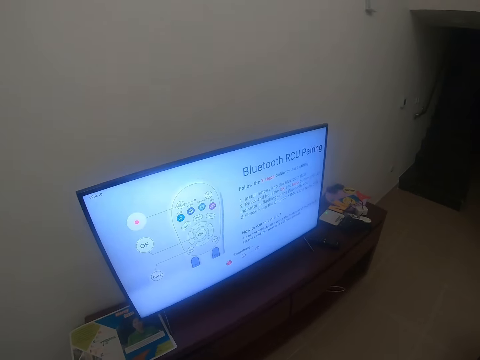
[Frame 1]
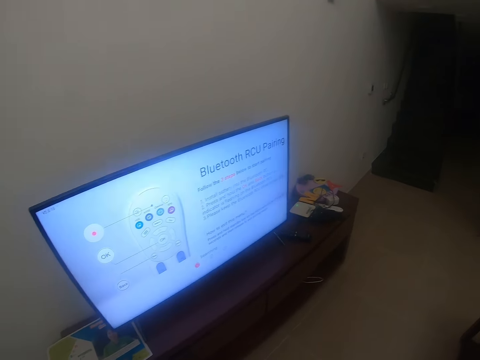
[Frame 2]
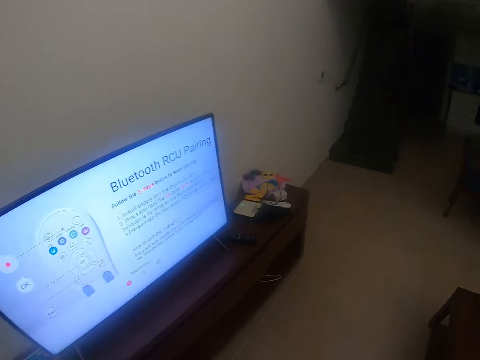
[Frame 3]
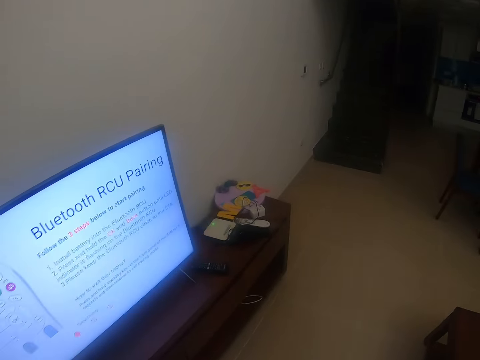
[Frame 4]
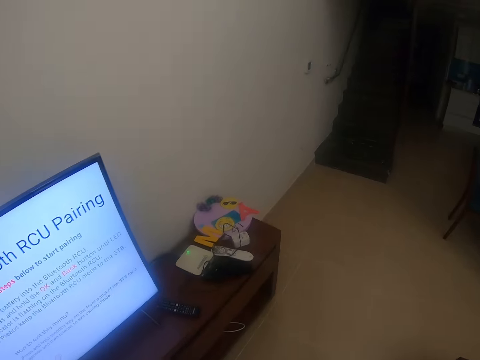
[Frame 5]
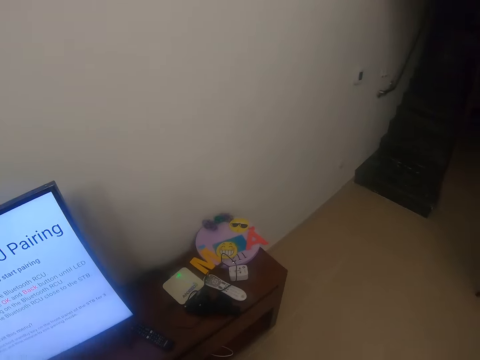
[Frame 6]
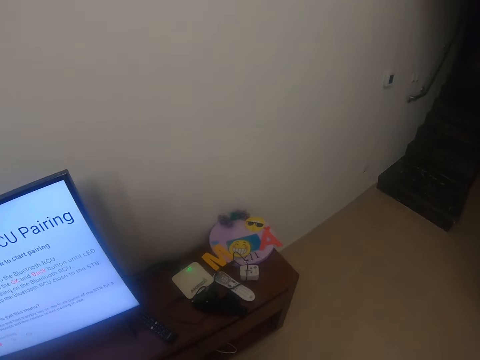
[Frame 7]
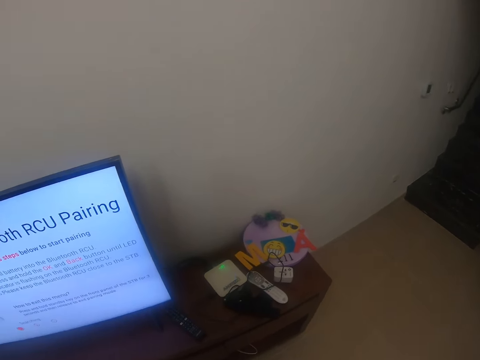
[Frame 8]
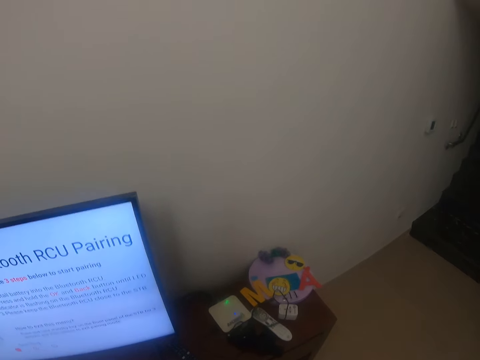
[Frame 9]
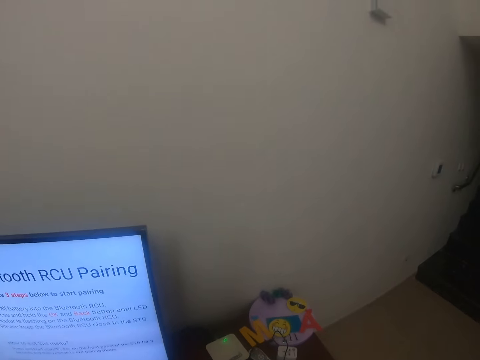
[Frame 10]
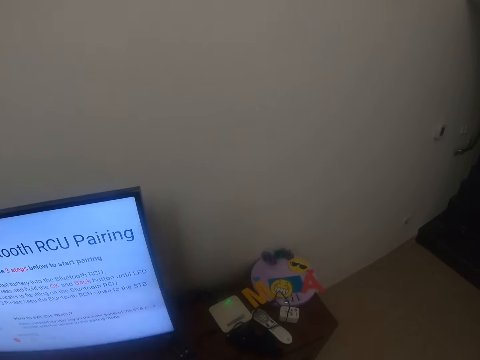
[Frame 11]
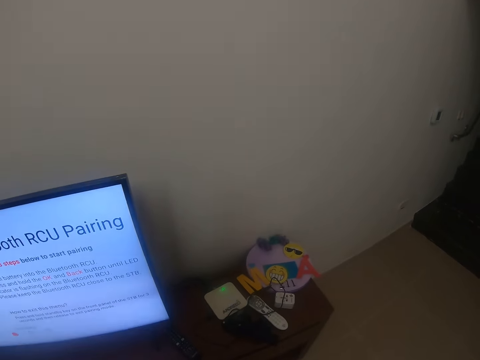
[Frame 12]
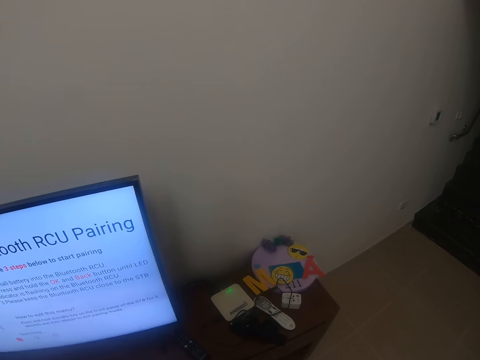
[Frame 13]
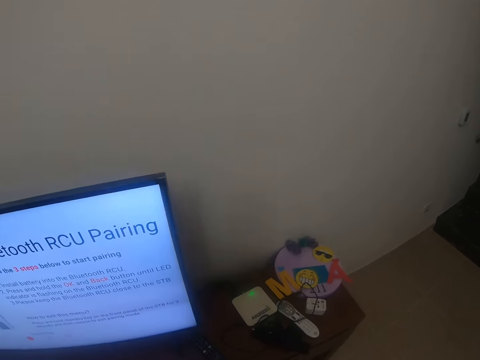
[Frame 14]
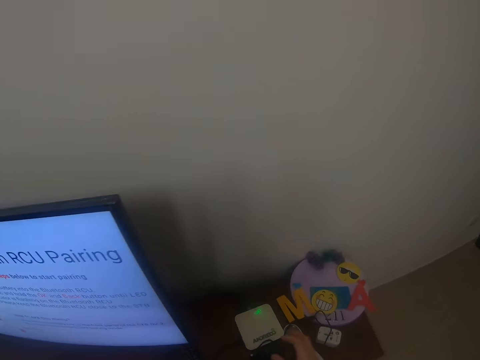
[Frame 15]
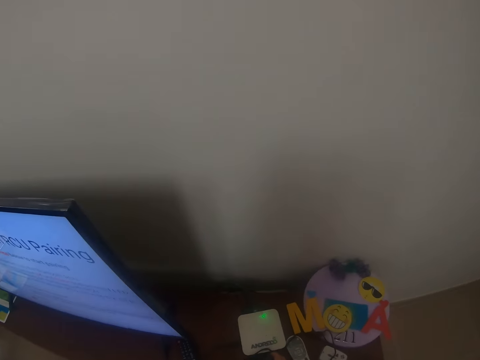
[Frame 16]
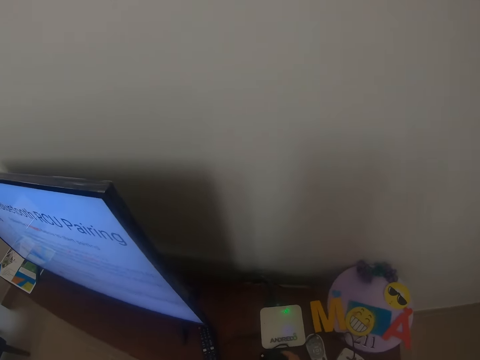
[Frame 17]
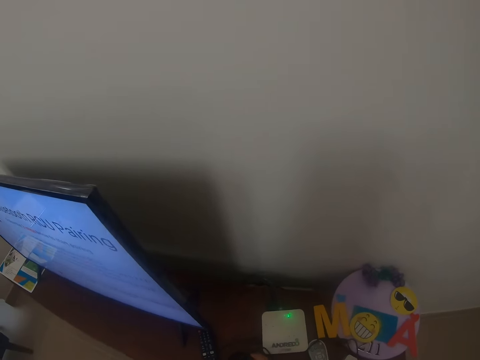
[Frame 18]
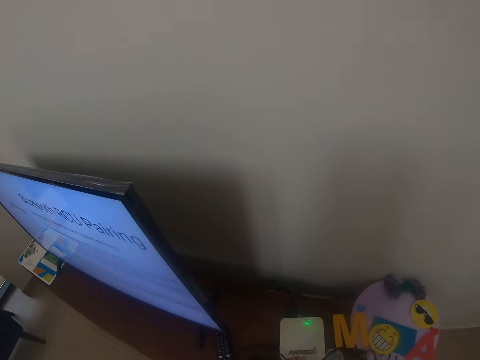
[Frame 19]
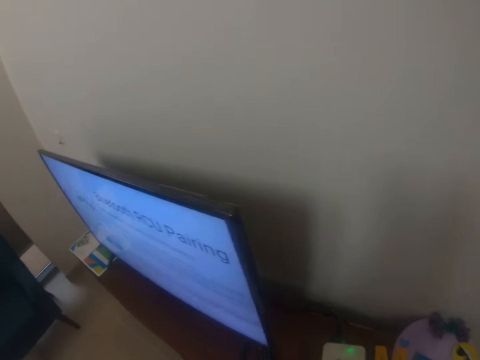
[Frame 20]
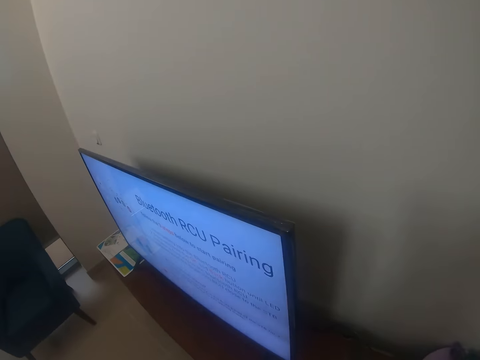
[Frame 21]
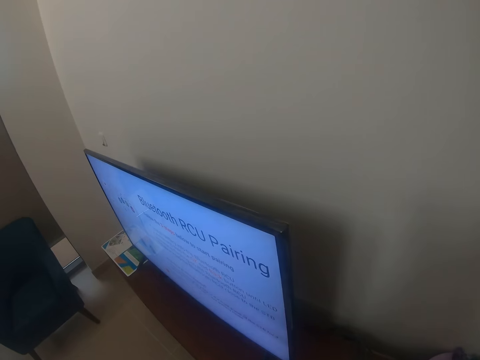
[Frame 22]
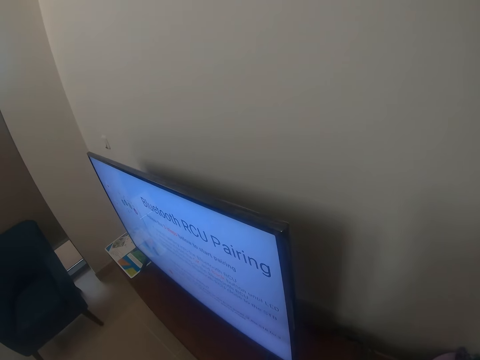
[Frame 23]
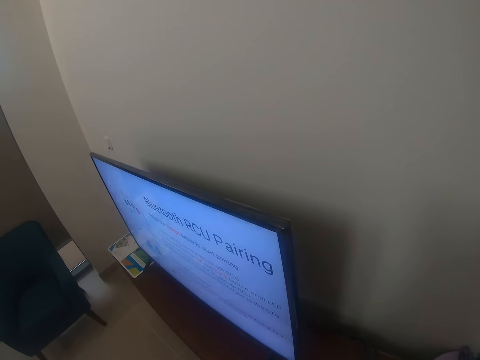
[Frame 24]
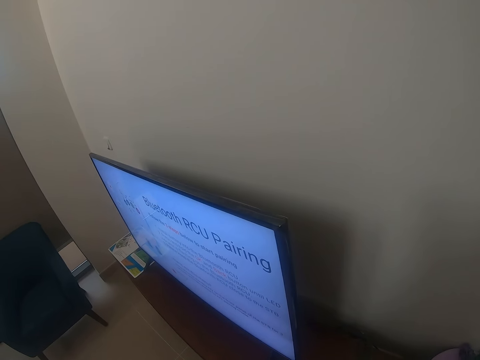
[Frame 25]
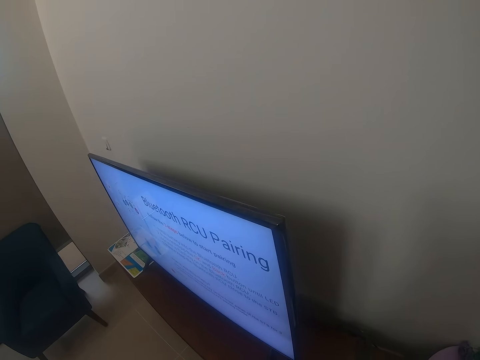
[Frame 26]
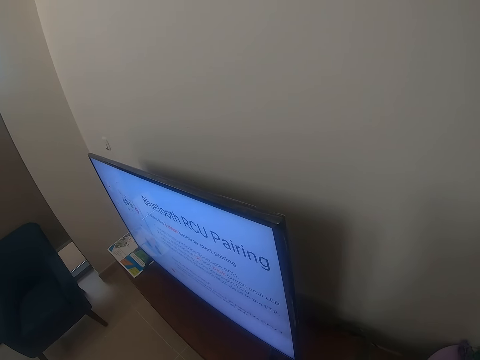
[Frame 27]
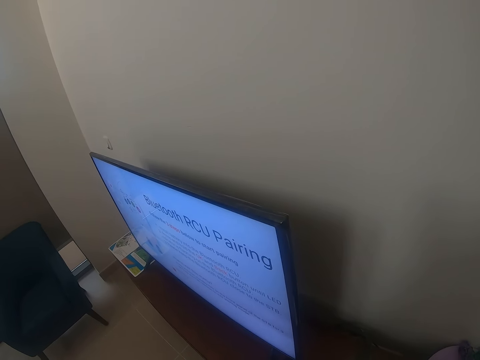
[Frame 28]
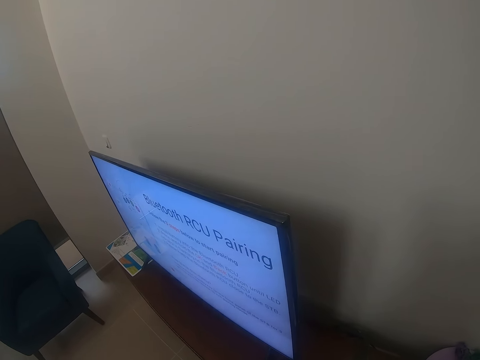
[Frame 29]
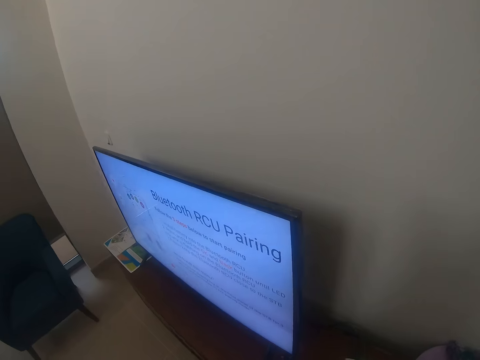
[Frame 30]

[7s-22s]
The camera wearer walks around the house. They look behind the television. They touch the decoder.

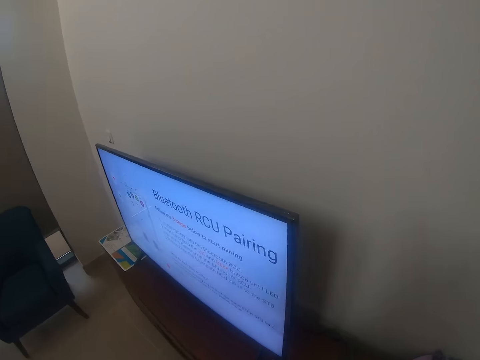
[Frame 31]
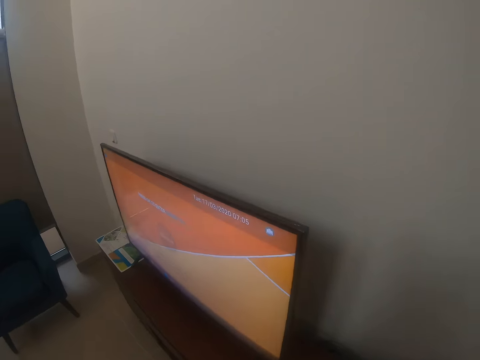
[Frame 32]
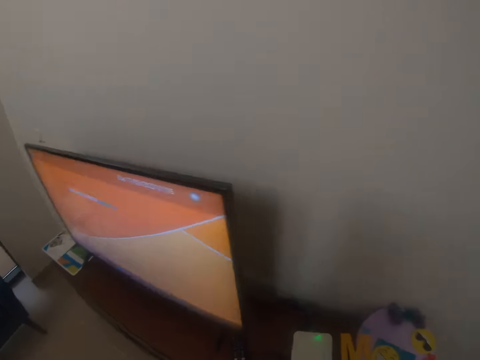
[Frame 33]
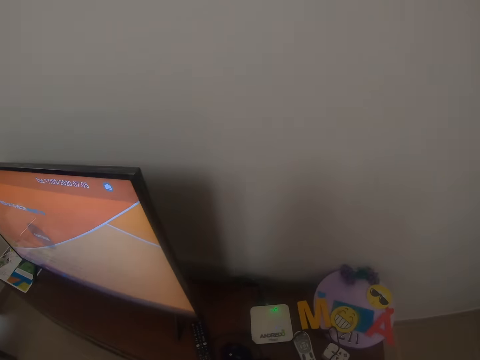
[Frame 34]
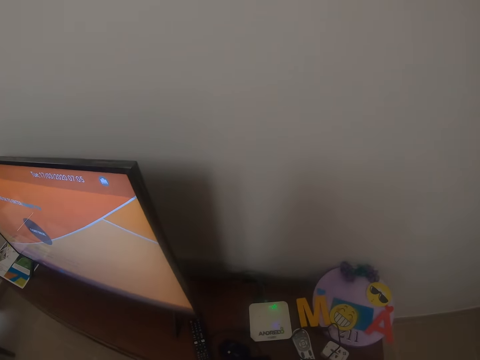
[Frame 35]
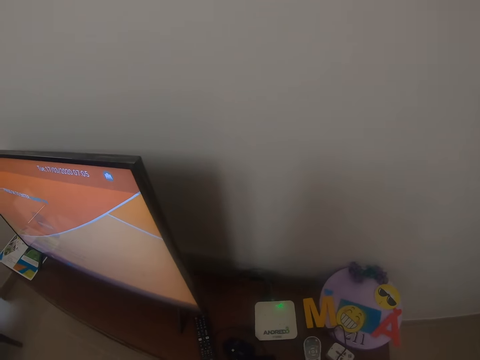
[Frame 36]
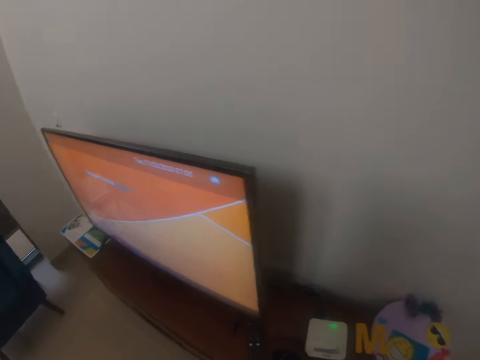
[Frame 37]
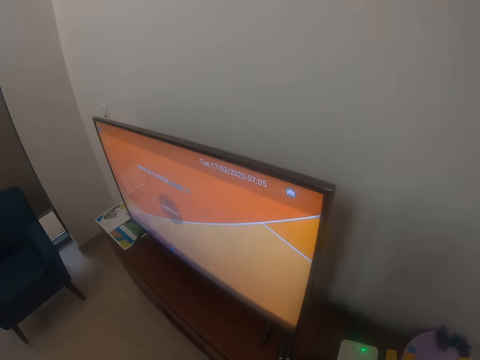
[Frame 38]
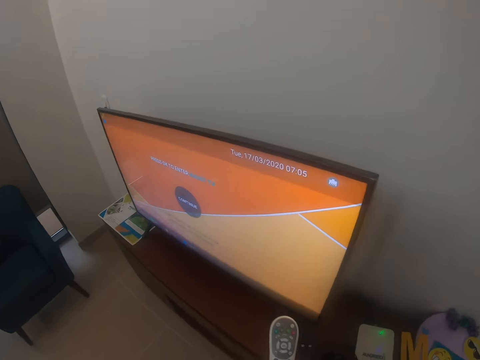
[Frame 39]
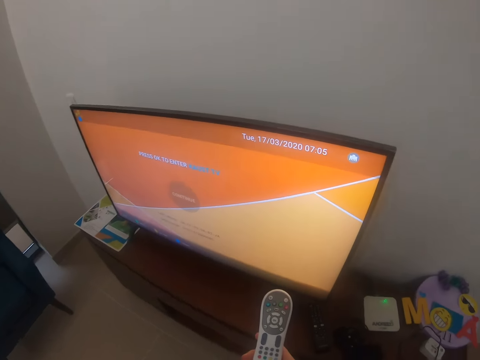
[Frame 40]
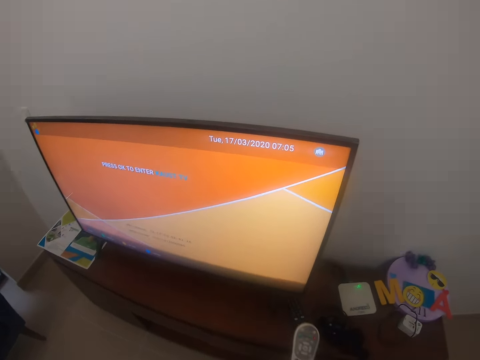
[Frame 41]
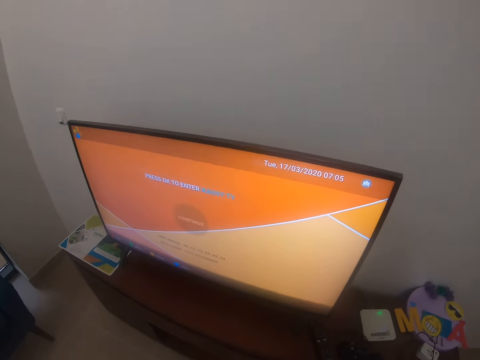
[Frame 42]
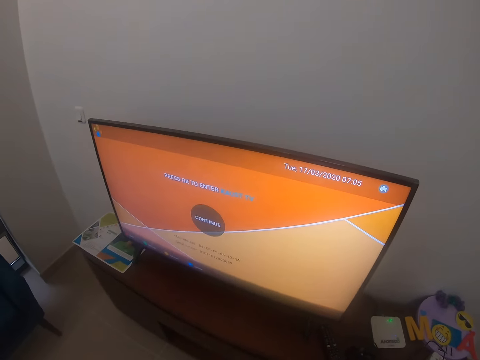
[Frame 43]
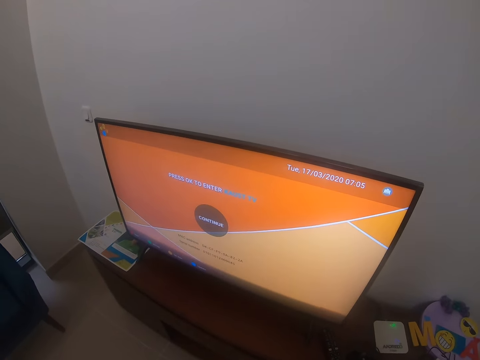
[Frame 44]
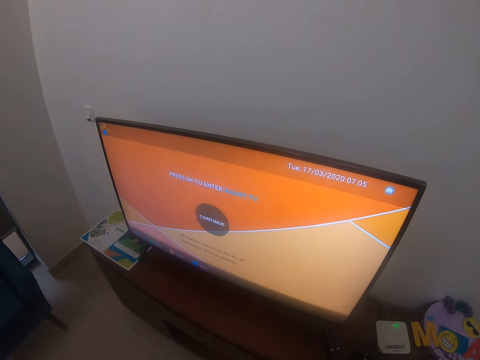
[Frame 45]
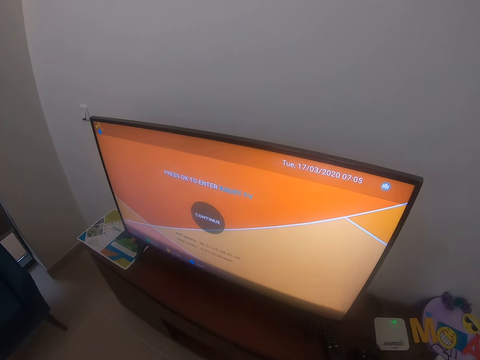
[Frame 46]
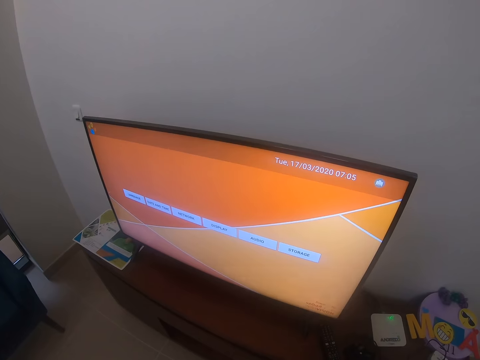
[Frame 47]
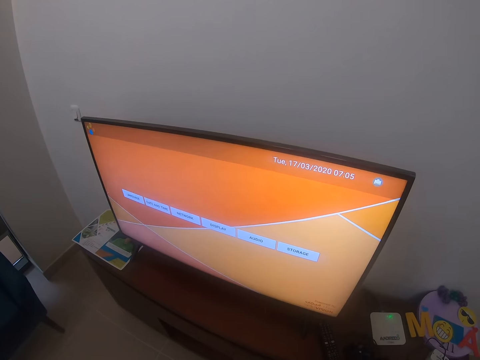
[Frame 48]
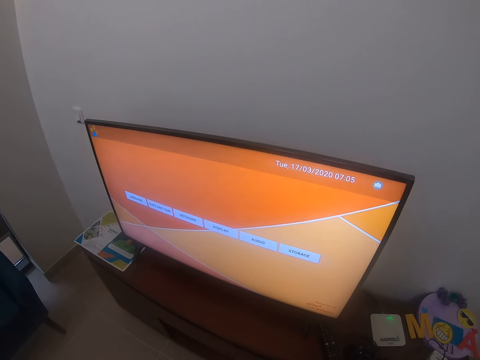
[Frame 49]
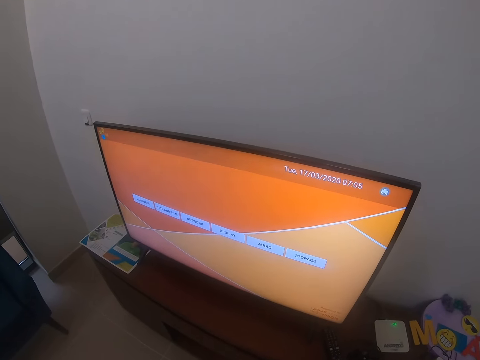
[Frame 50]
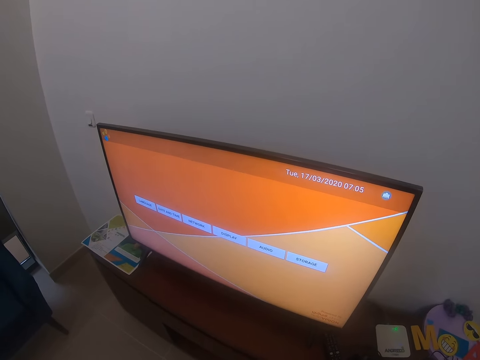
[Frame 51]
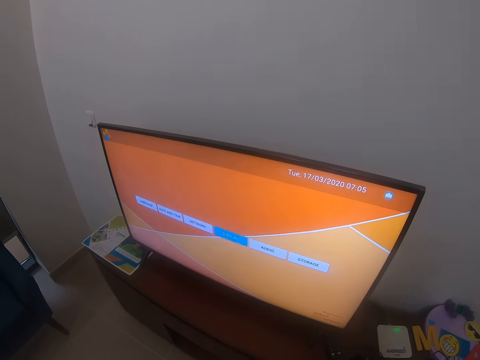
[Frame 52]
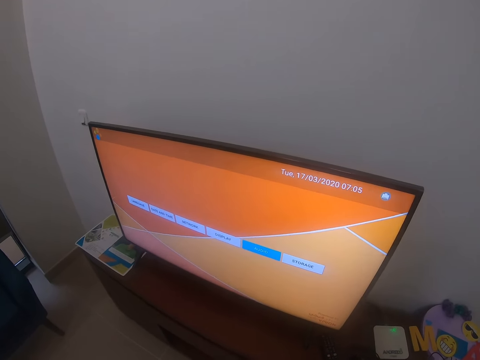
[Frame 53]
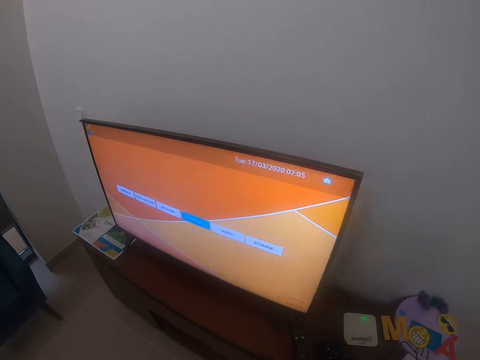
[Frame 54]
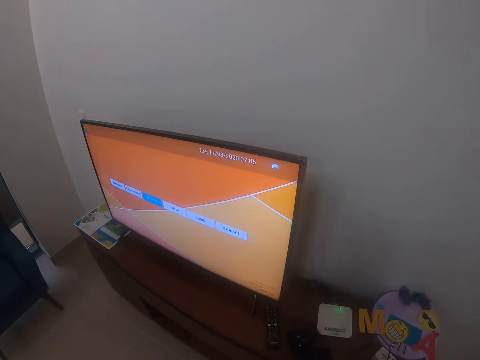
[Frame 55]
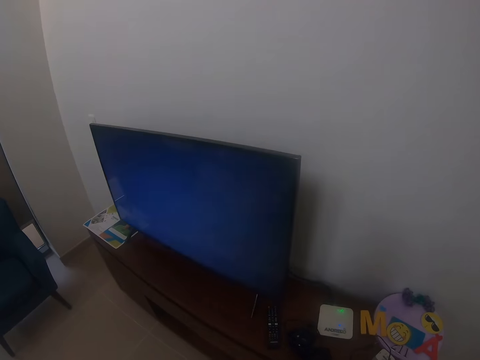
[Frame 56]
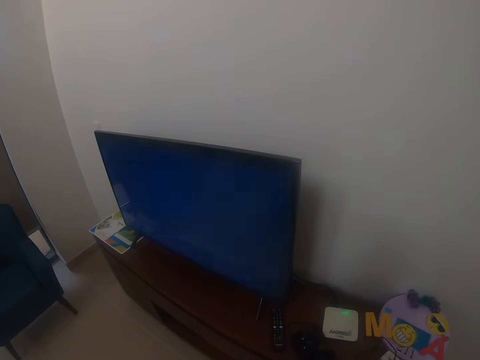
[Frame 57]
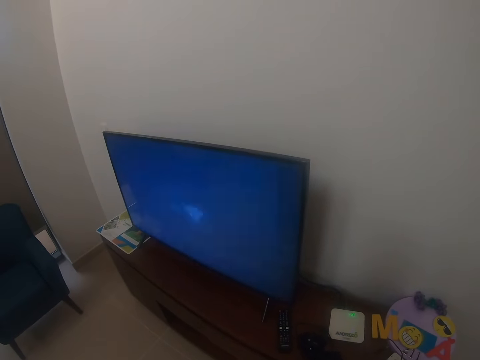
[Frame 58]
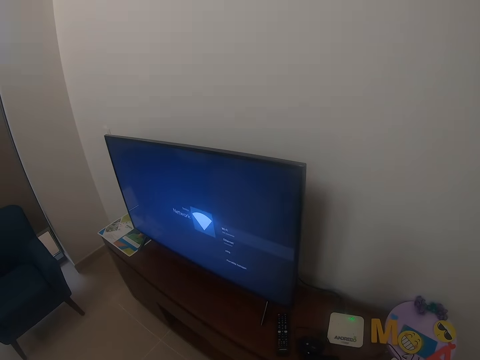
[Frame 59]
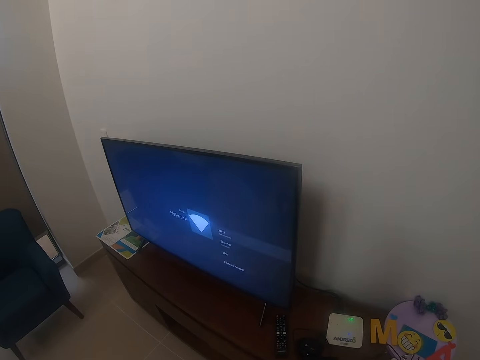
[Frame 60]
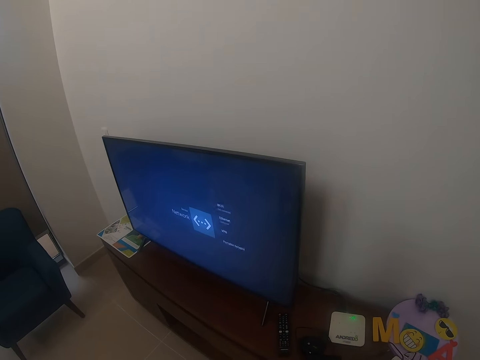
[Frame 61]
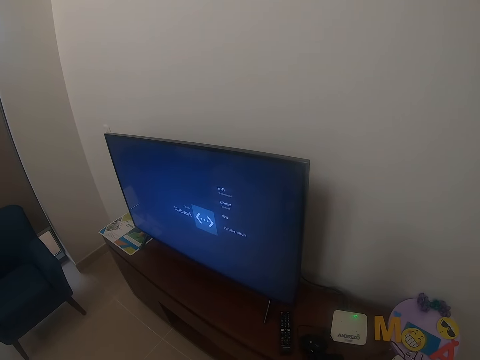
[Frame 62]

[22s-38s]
The camera wearer grabs the remote. They switch the TV.
